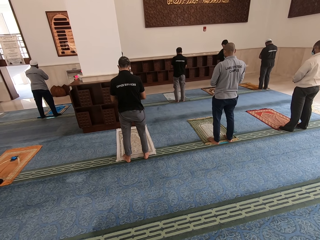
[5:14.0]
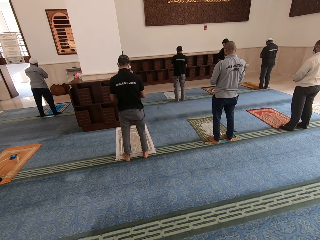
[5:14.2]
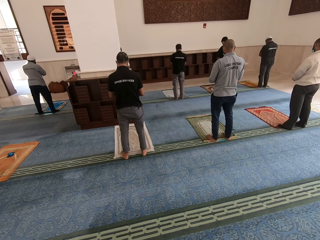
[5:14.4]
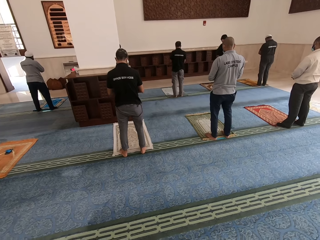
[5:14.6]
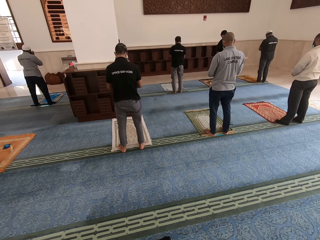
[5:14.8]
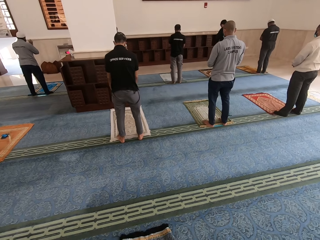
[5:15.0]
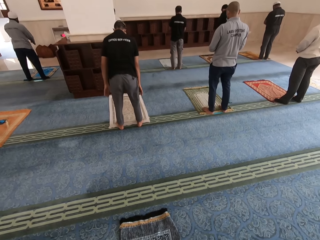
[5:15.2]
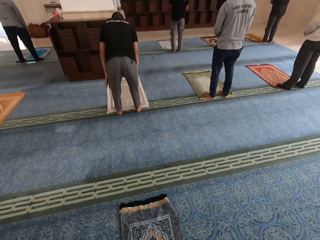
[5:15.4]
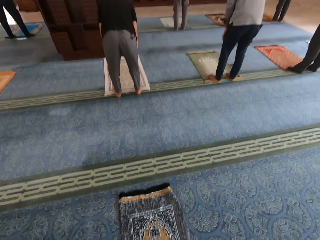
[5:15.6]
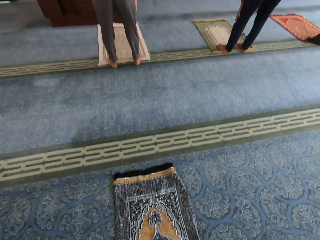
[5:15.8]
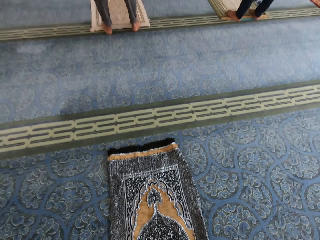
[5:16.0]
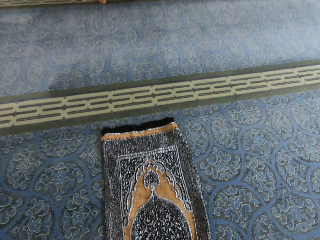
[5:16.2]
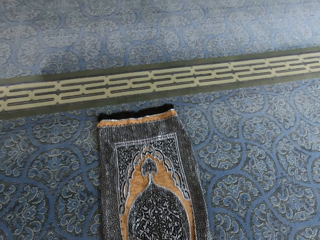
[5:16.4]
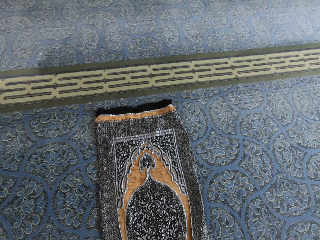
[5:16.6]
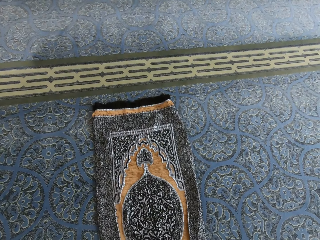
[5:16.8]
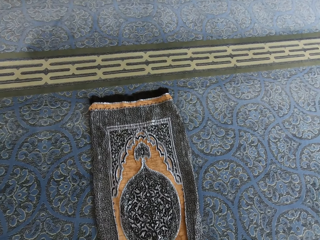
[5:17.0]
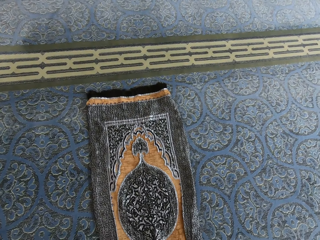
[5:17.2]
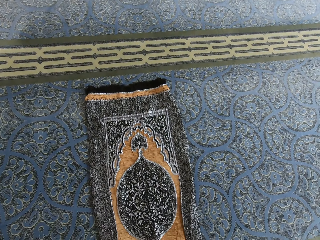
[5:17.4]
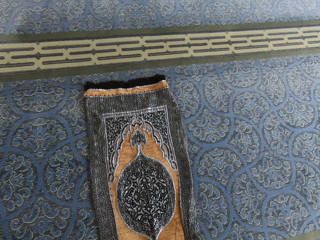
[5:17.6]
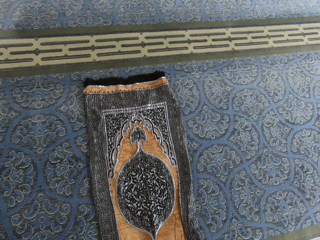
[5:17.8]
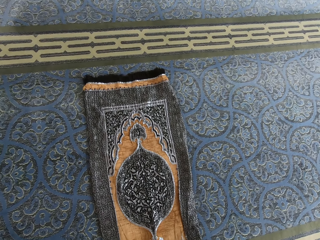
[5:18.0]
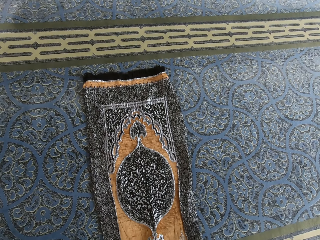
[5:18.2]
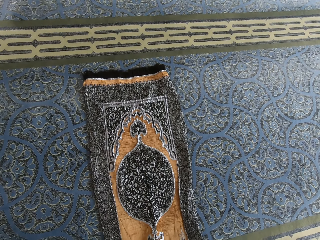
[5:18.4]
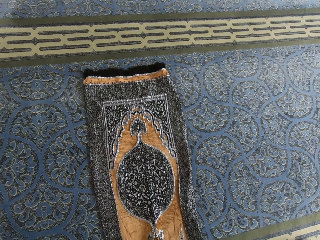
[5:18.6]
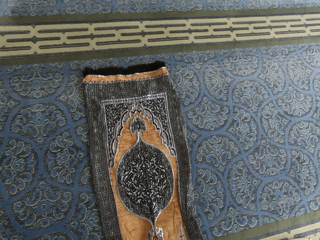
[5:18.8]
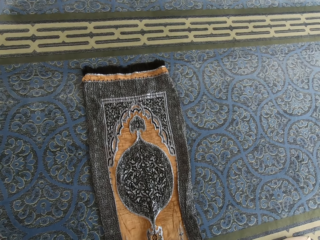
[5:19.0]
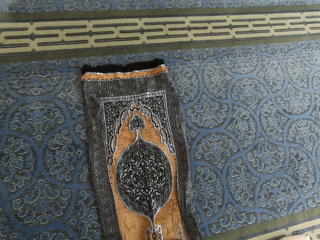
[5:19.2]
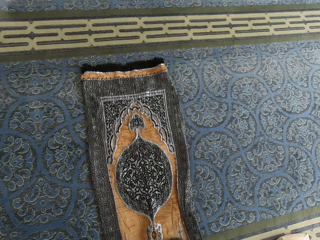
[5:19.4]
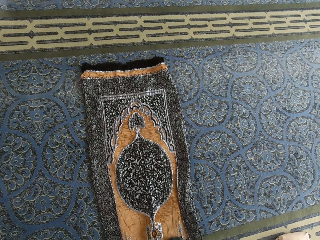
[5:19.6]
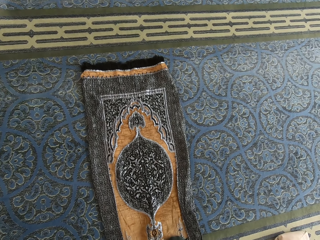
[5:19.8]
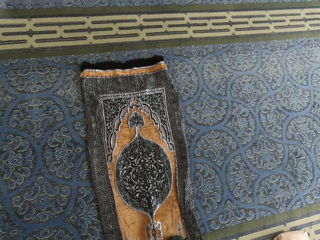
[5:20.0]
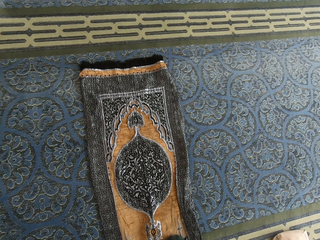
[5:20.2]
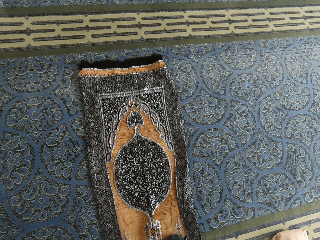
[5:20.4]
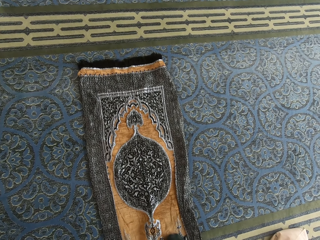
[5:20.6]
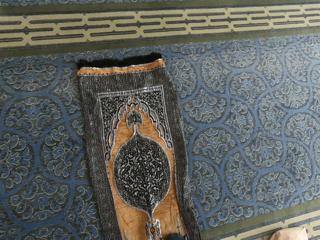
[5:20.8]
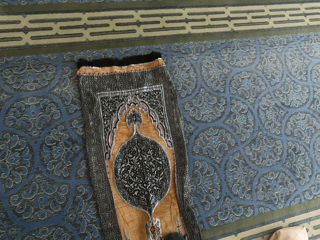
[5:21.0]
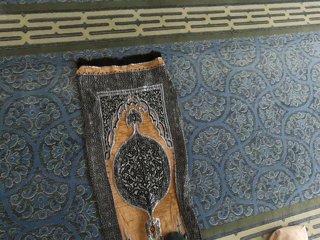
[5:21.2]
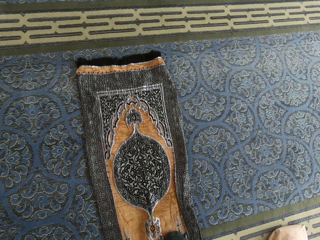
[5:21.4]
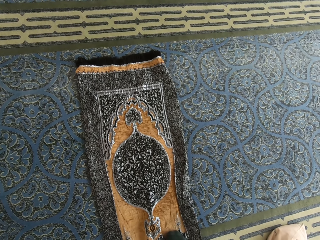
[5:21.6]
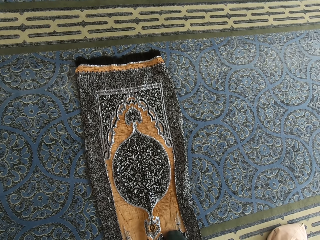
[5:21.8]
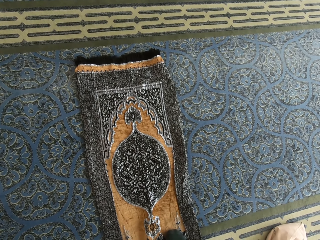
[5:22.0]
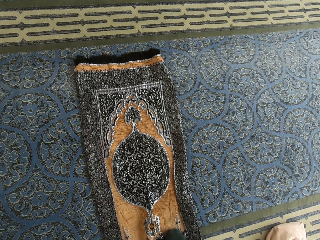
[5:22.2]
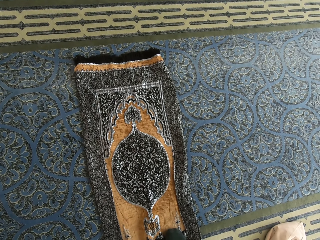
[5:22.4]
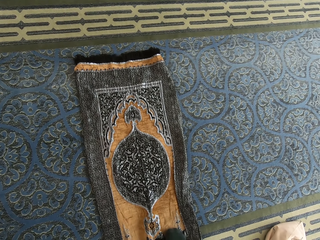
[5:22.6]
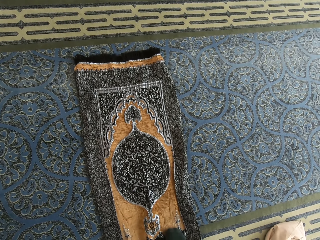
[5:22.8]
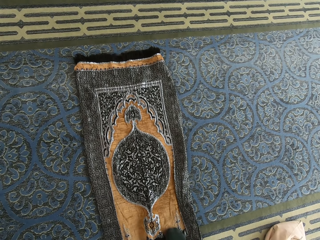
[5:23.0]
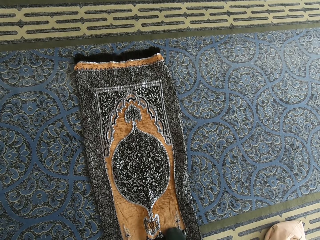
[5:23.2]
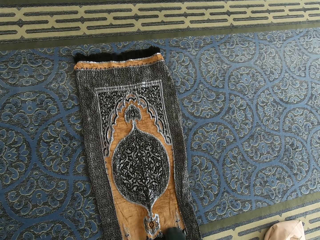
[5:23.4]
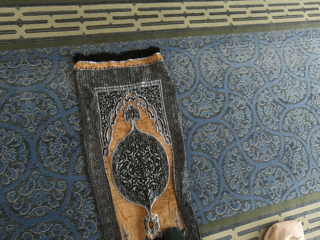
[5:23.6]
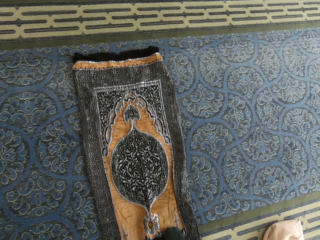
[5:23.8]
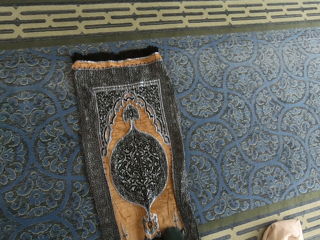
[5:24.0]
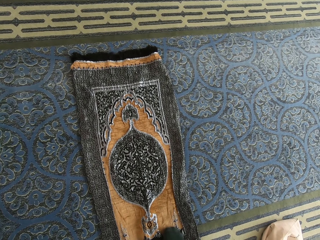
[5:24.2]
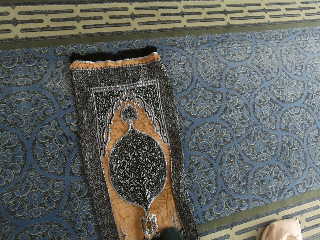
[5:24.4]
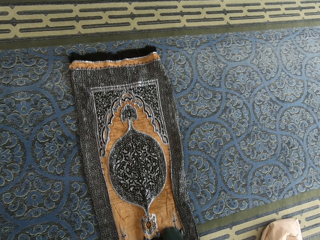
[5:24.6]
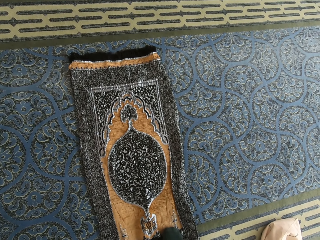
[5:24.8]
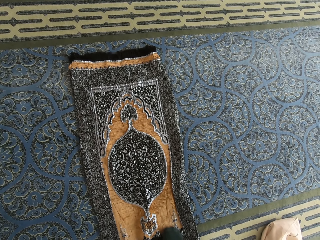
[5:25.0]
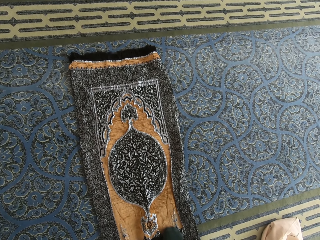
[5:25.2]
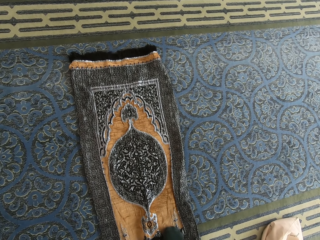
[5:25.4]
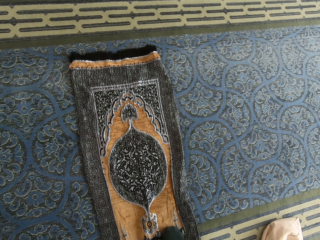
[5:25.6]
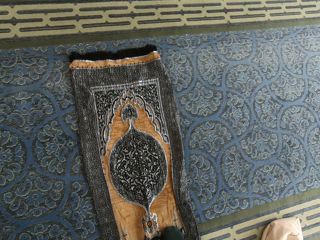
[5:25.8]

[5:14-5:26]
The camera wearer kneels on the mat. They worship in a mosque.

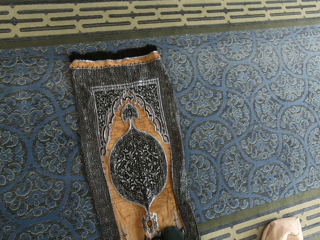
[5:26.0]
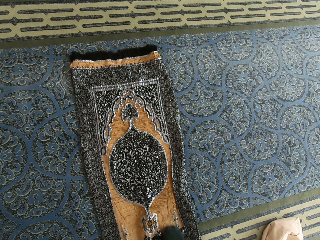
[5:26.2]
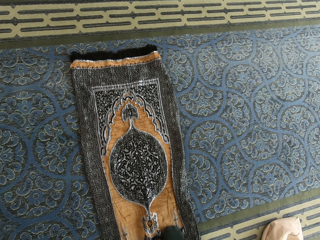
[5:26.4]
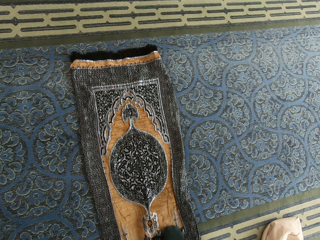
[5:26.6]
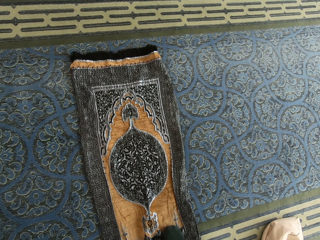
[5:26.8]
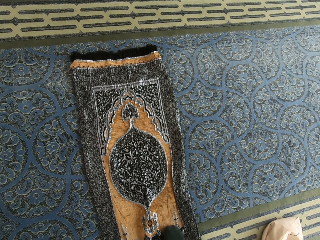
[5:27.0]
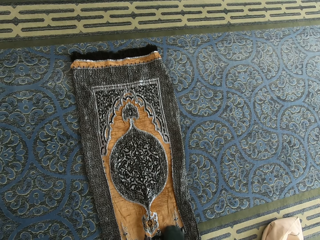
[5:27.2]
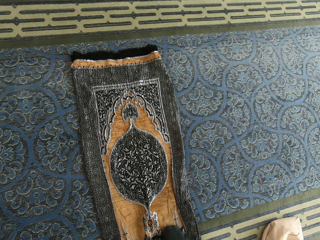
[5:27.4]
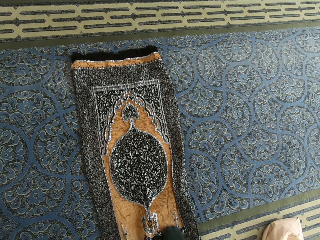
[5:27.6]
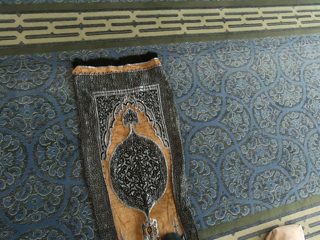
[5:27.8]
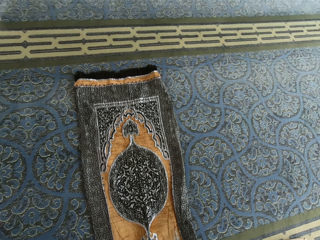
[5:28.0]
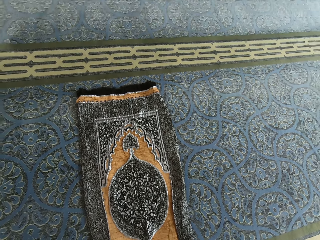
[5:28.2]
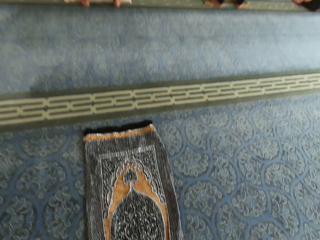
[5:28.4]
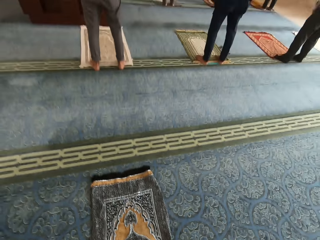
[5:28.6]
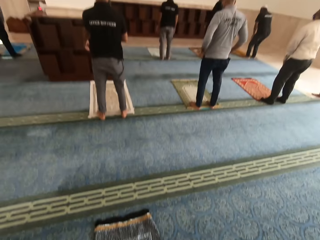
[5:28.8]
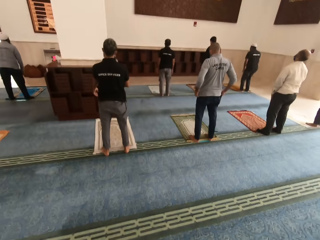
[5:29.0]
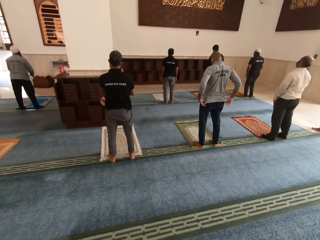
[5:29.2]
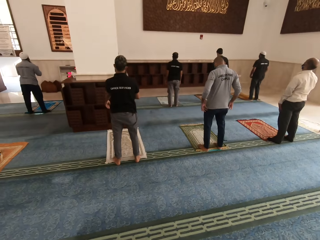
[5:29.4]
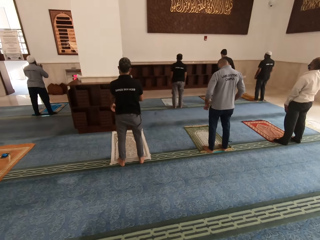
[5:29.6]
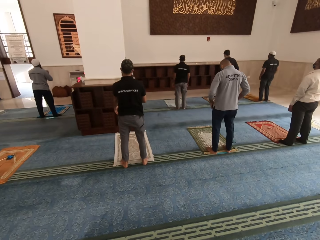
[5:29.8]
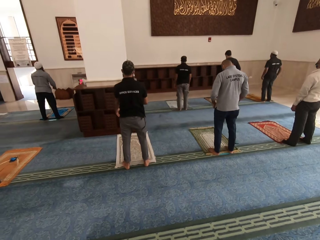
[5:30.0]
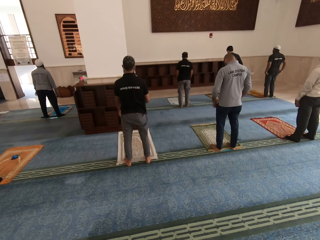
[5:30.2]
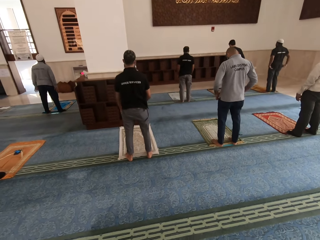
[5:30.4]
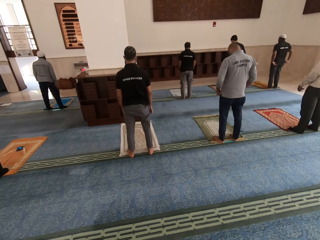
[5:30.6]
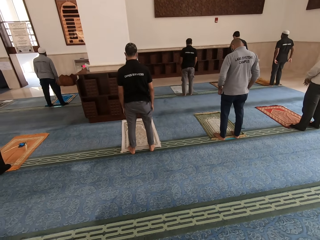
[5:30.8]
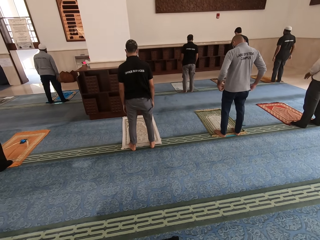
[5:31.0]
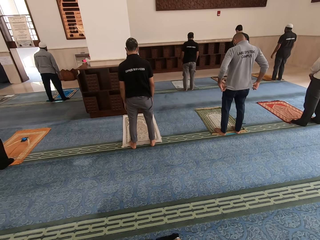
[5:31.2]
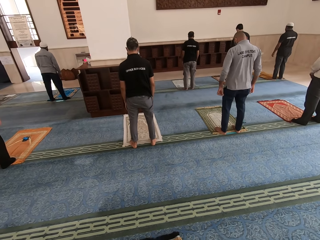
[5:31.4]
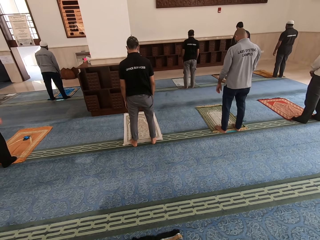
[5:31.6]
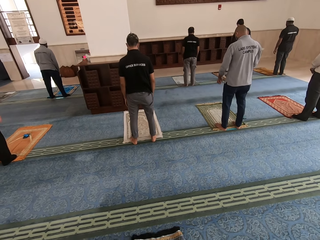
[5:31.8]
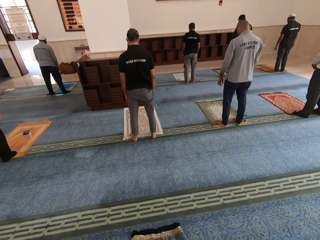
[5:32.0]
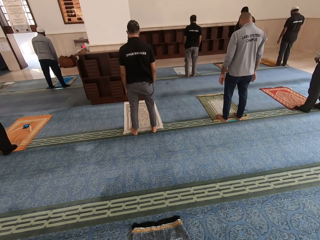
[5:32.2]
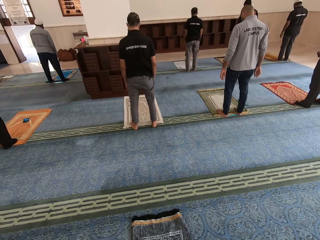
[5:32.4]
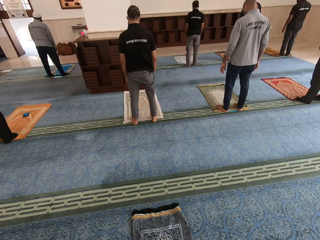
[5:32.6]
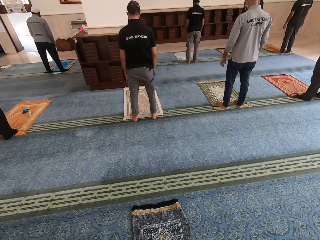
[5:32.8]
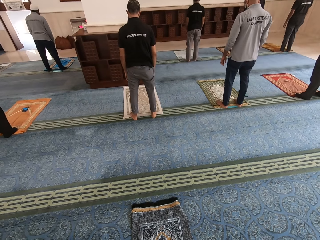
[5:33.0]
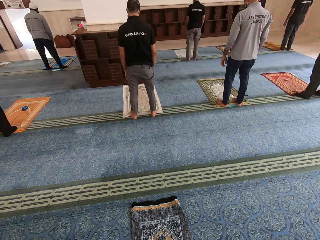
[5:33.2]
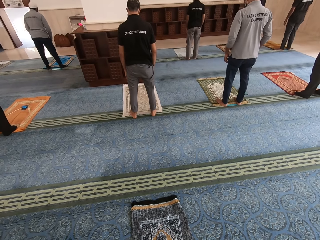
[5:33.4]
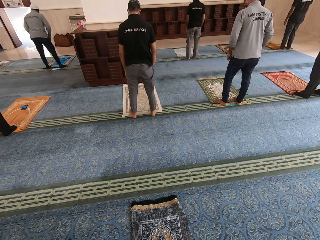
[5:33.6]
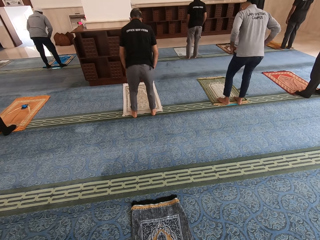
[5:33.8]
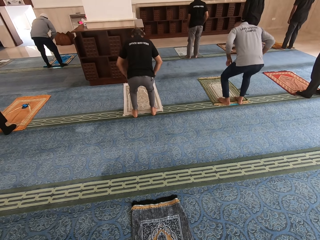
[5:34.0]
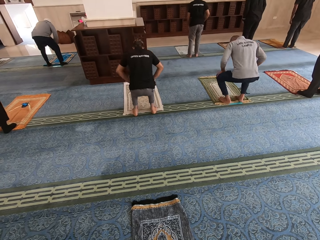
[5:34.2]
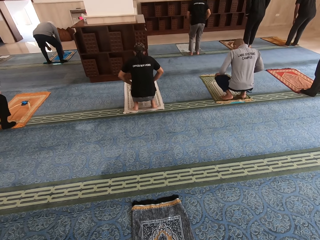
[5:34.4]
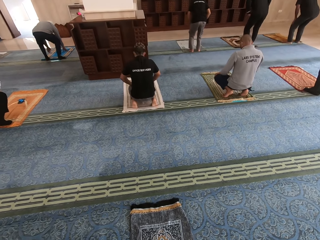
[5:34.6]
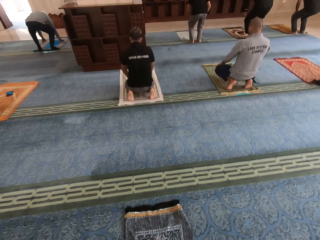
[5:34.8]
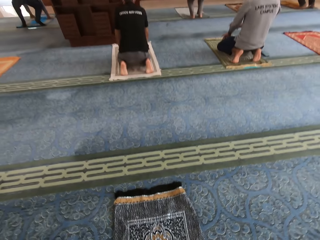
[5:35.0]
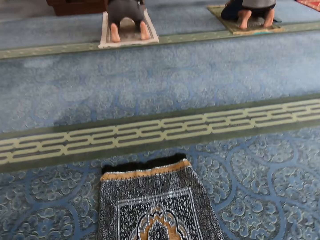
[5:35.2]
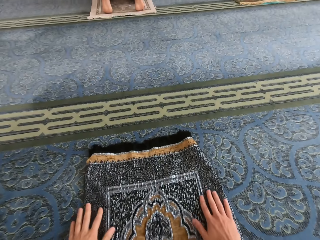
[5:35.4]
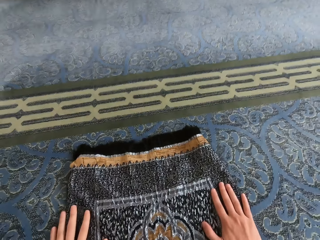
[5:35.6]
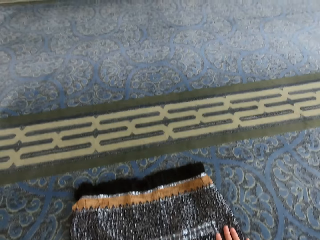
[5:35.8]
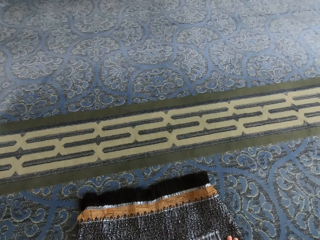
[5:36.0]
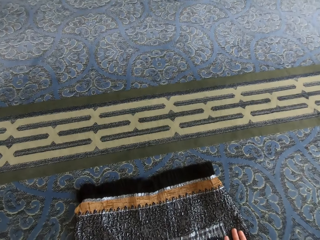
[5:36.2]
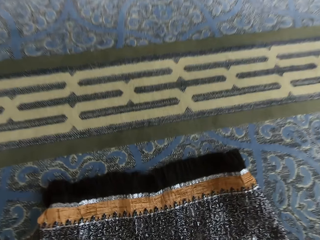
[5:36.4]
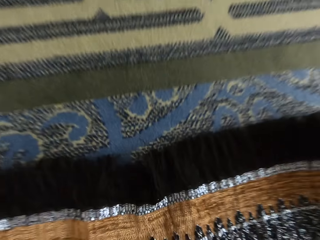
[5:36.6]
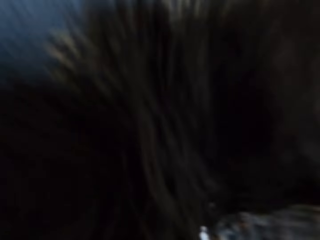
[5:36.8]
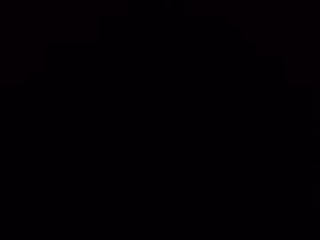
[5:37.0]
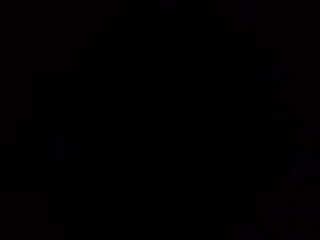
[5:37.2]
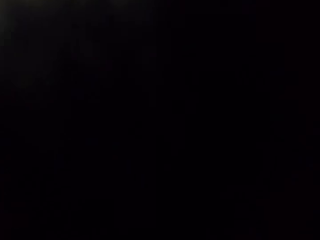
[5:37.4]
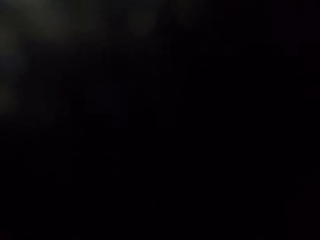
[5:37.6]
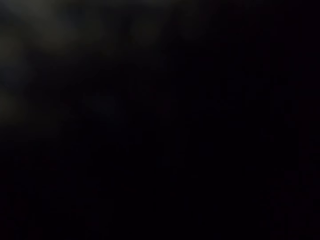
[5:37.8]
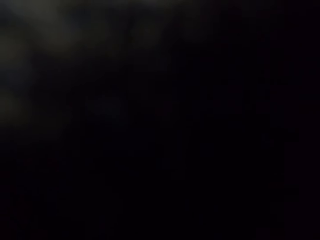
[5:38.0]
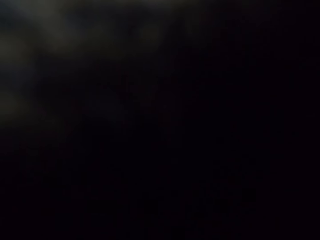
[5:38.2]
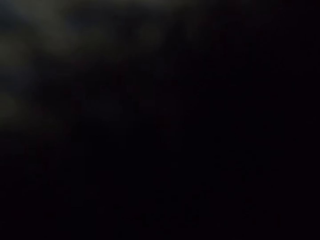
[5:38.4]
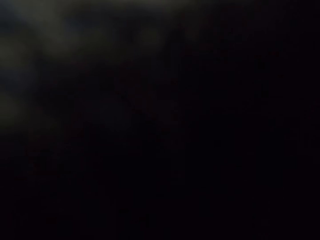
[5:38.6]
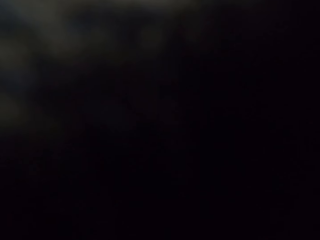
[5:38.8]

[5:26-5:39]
The camera wearer stands up. They kneel on the mat and put both hands on the mat. They worship in a mosque. They bend on the mat.
